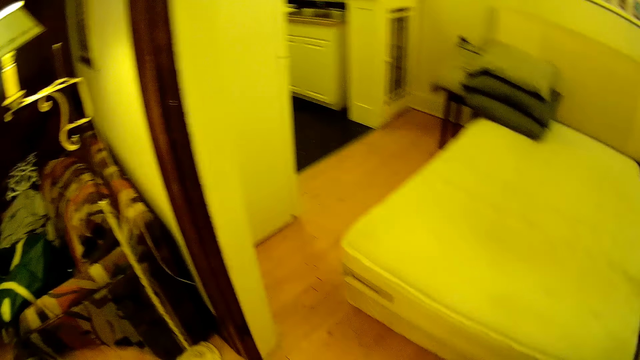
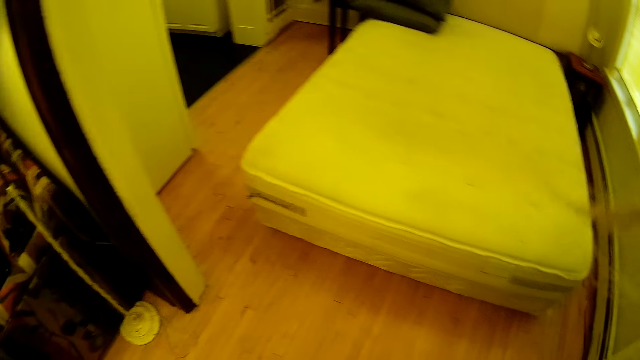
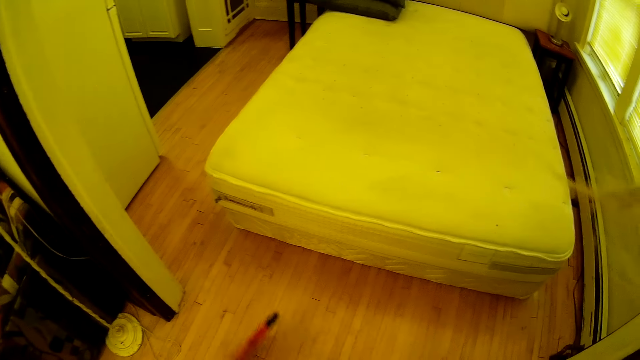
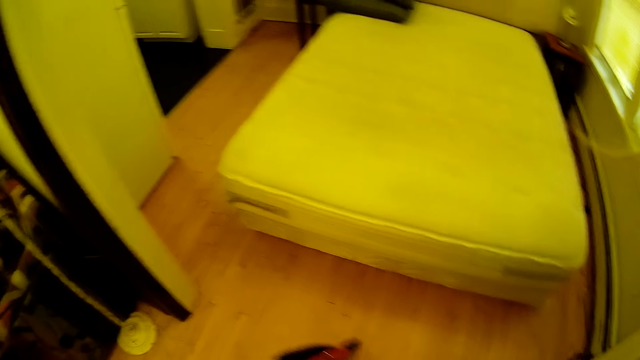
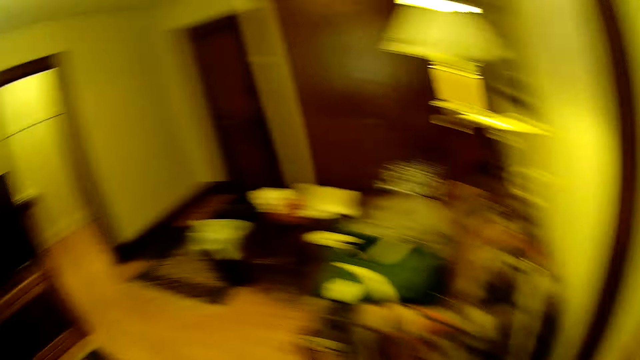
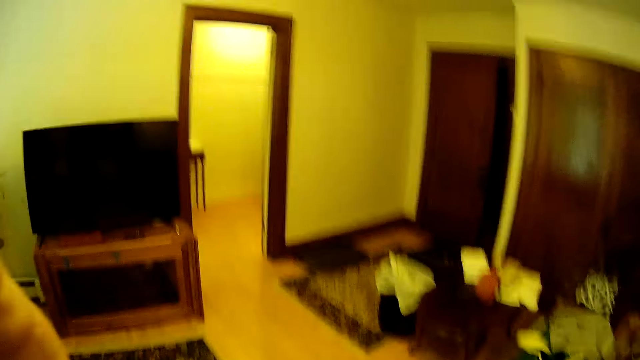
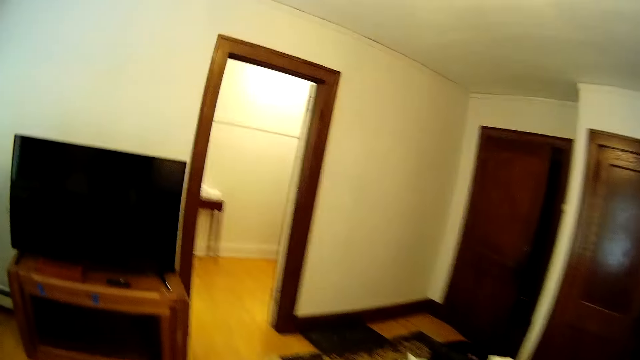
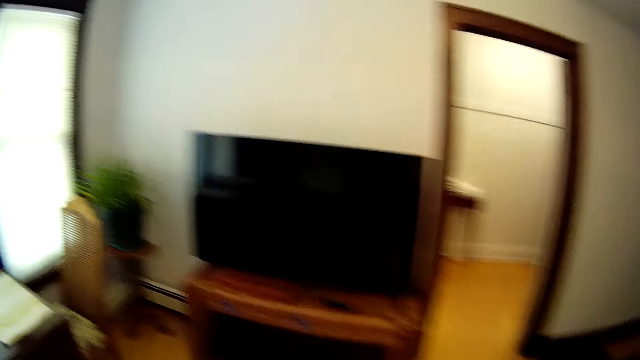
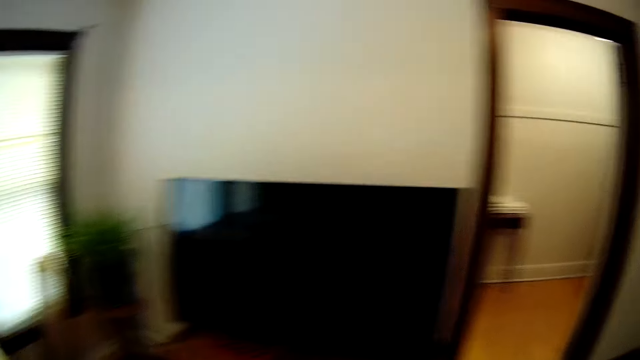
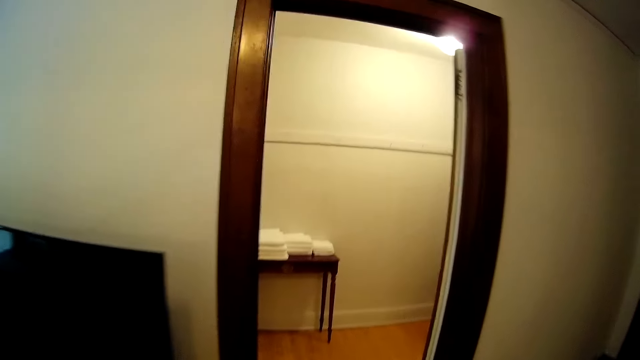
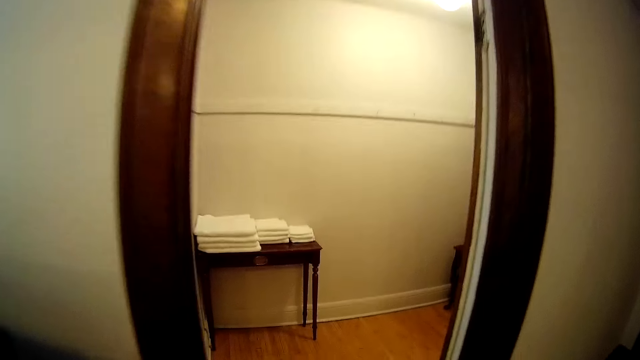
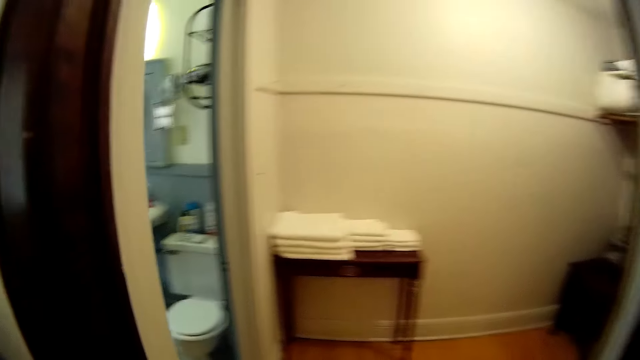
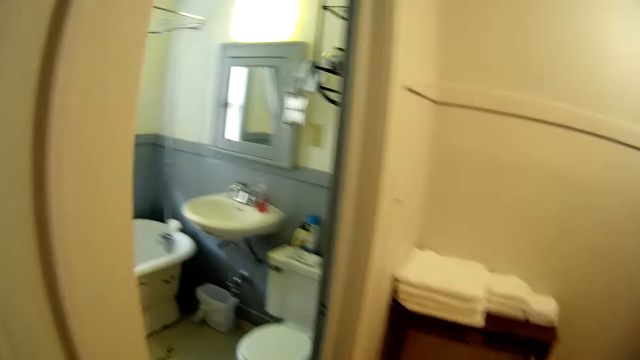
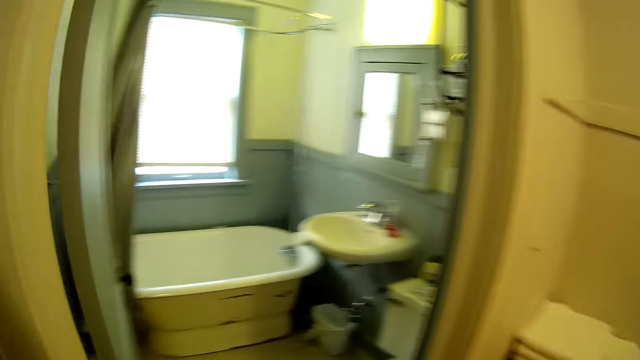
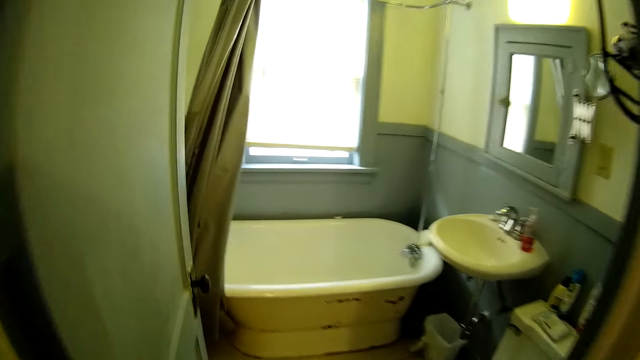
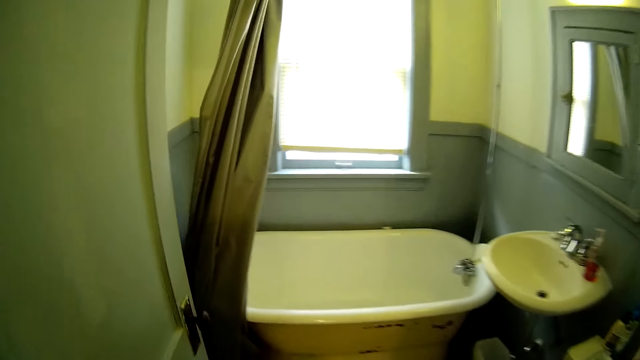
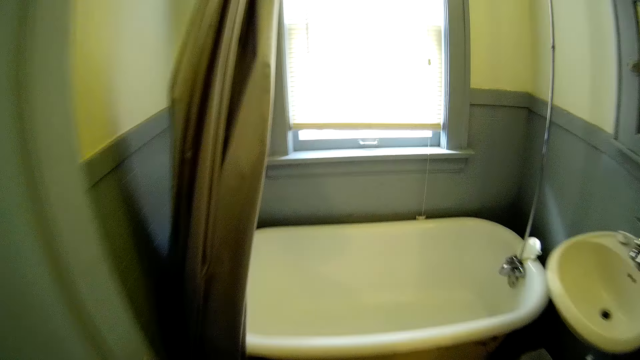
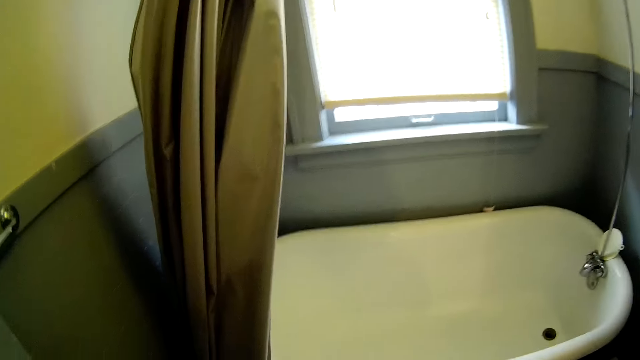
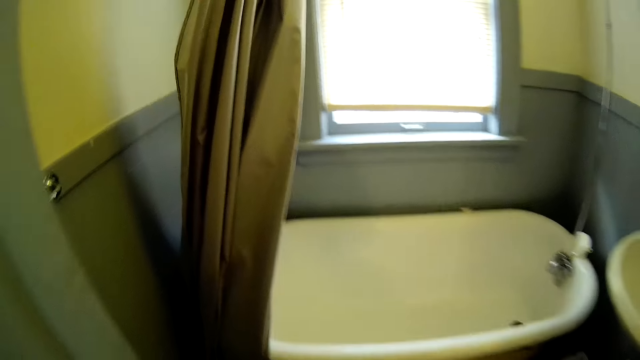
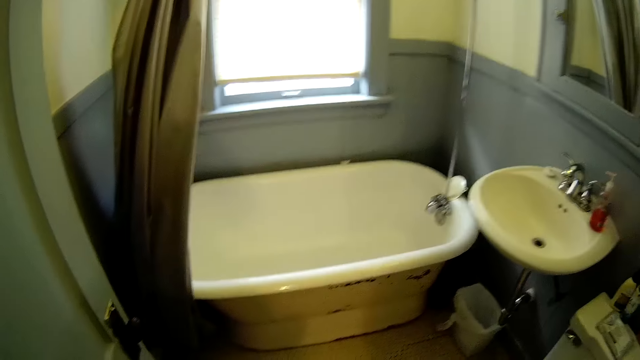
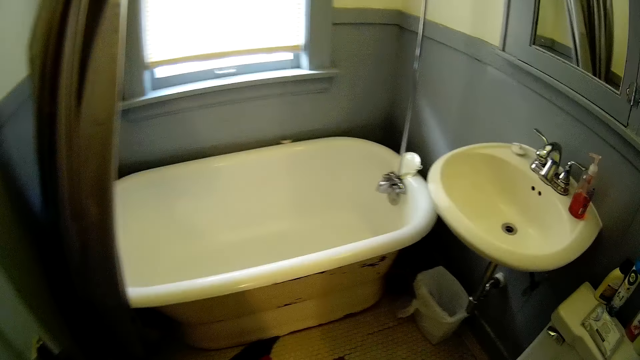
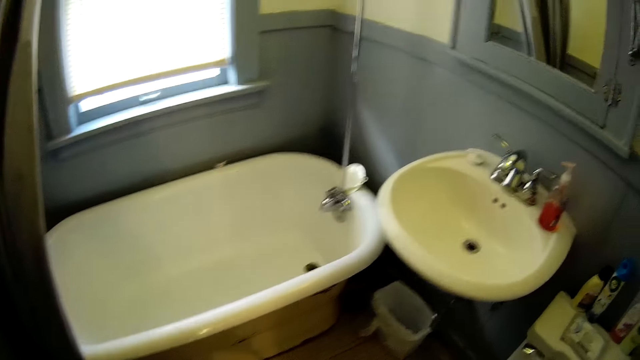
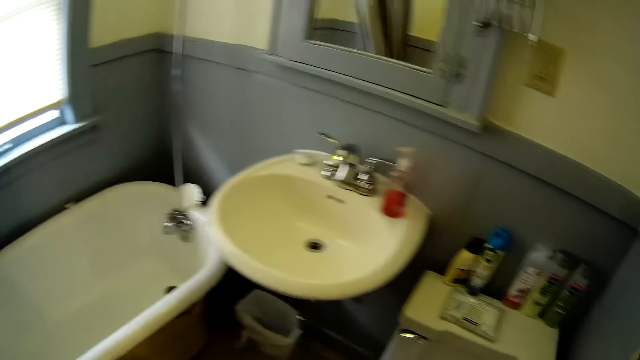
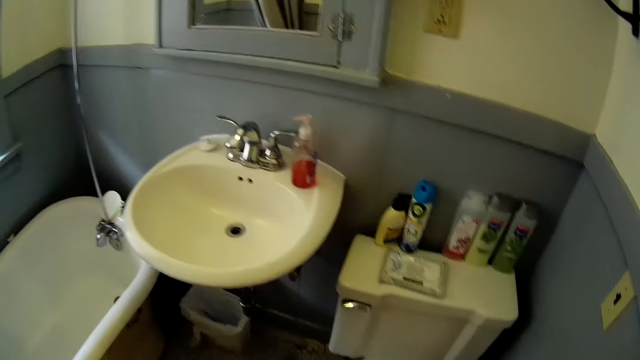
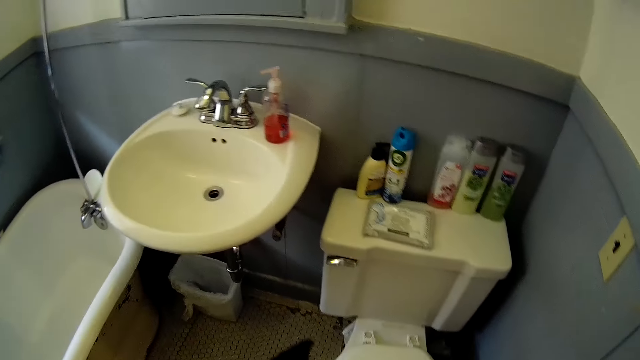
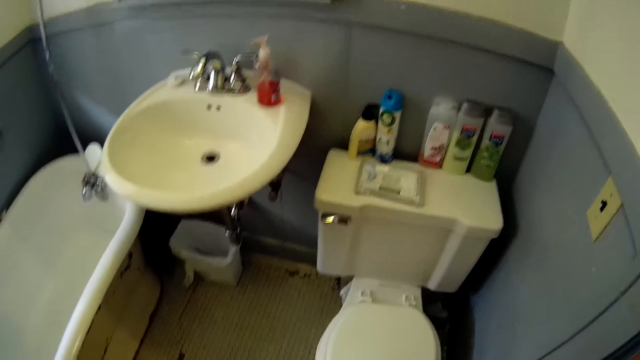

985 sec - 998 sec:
The camera wearer sweeps around in the house. They walk around the house. They walk into the bathroom. They sweep the bathroom.

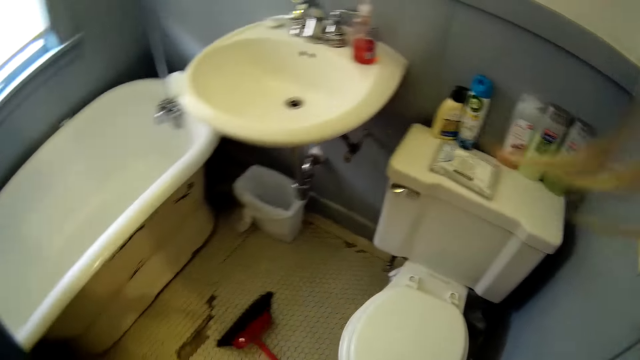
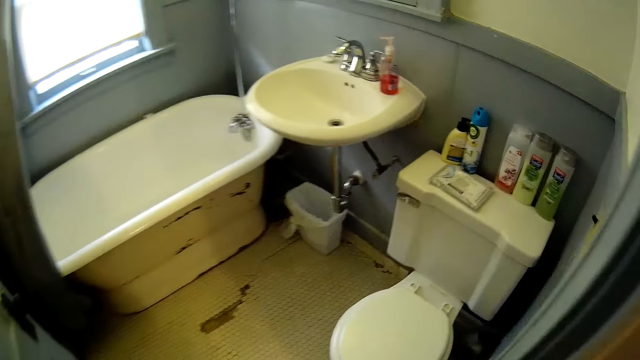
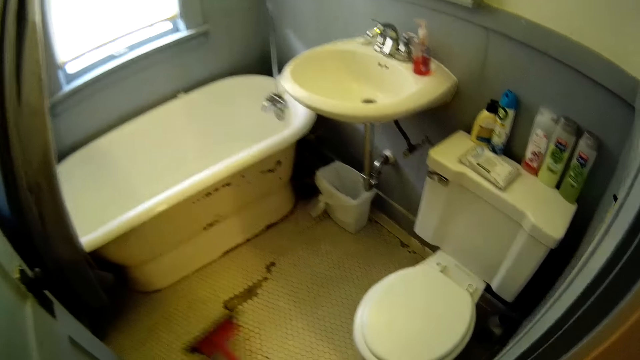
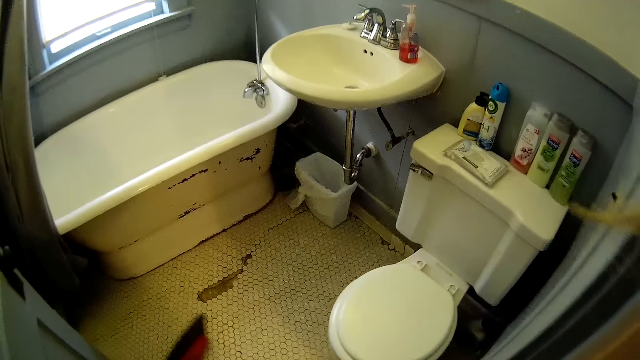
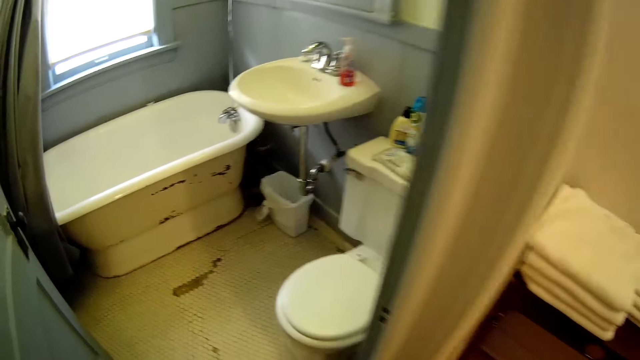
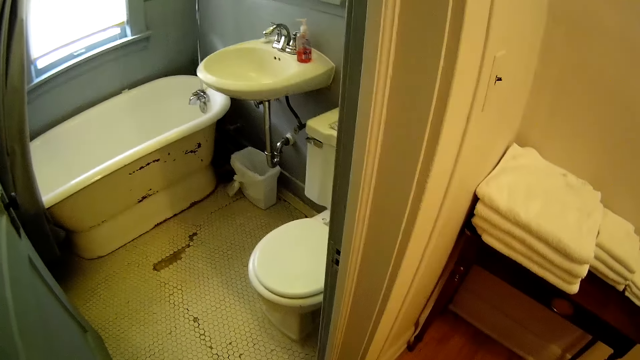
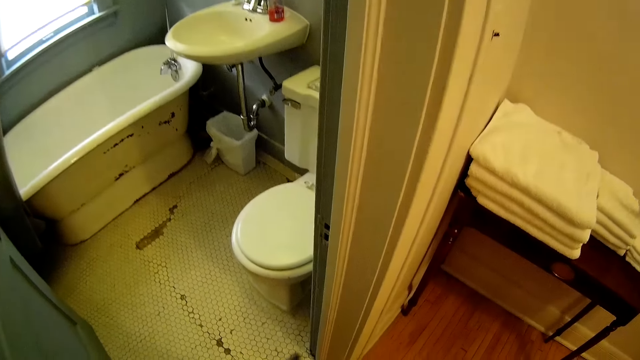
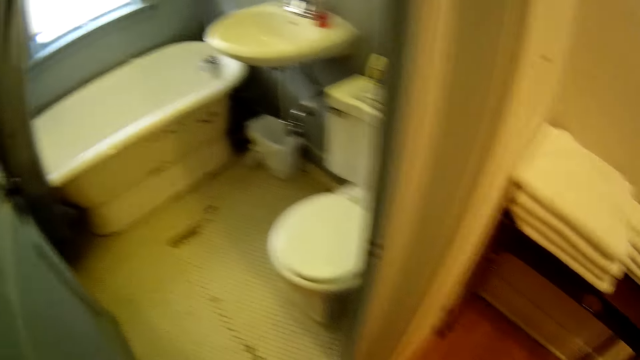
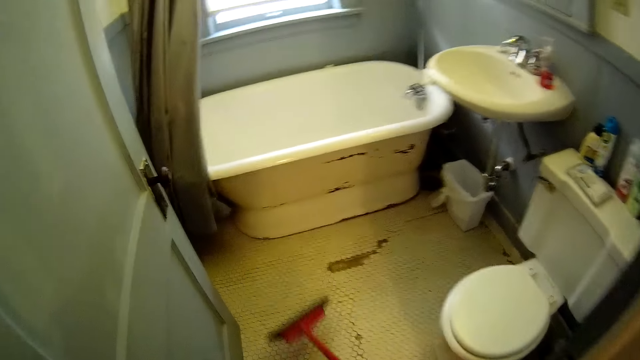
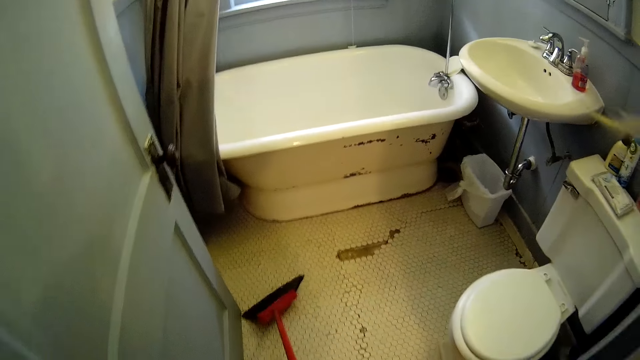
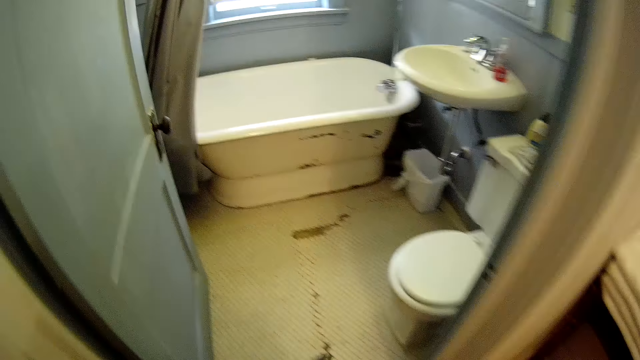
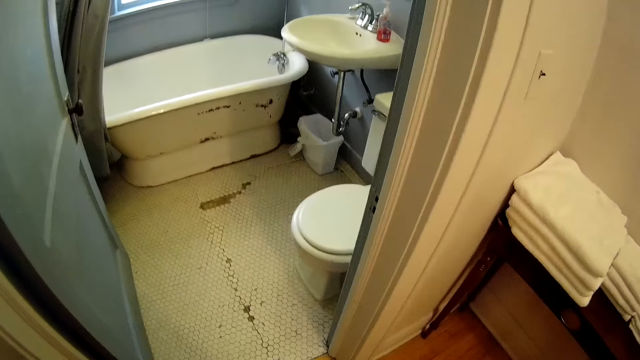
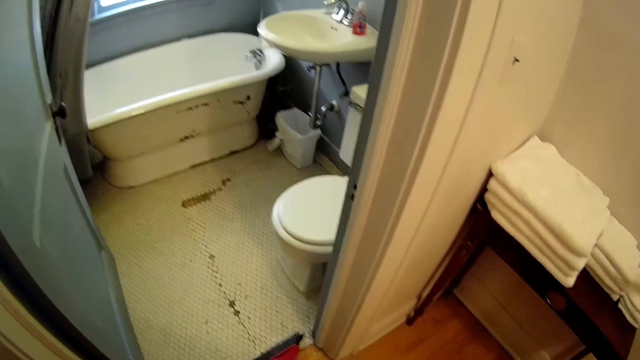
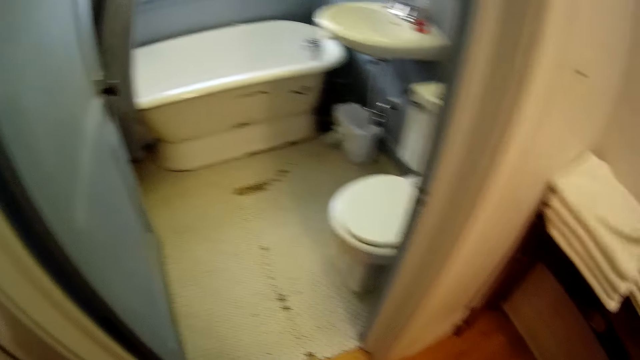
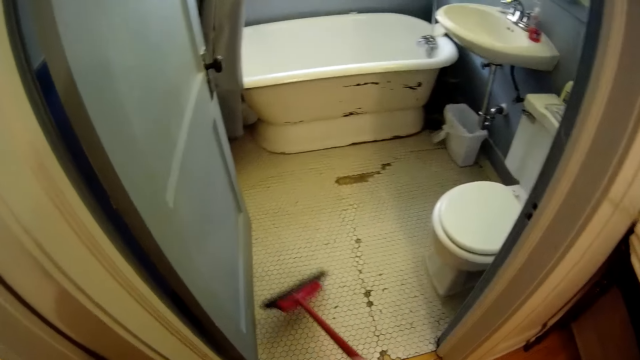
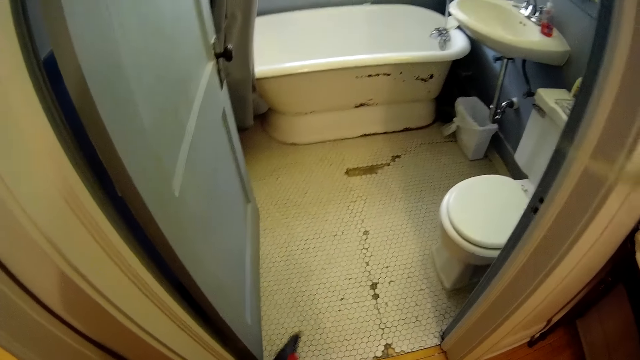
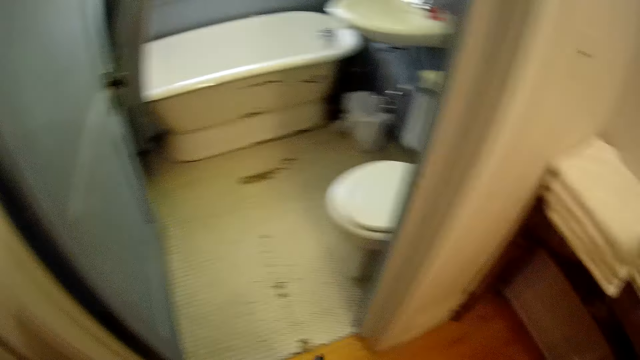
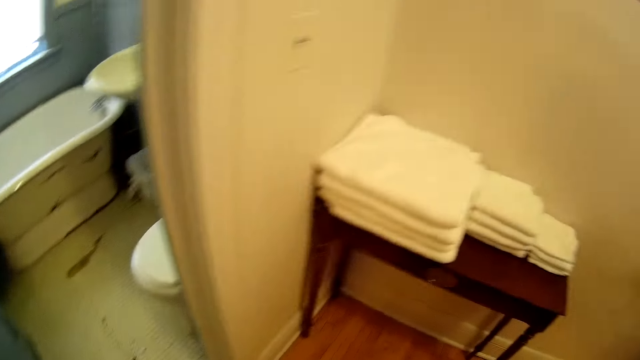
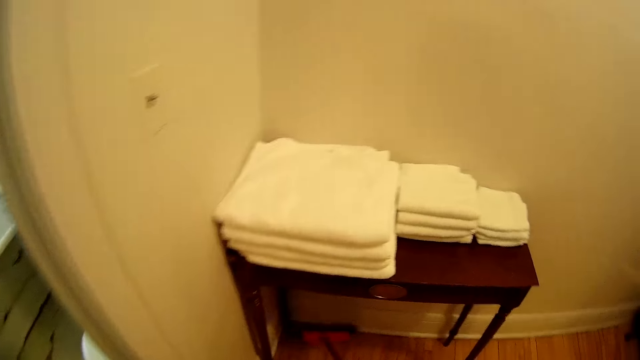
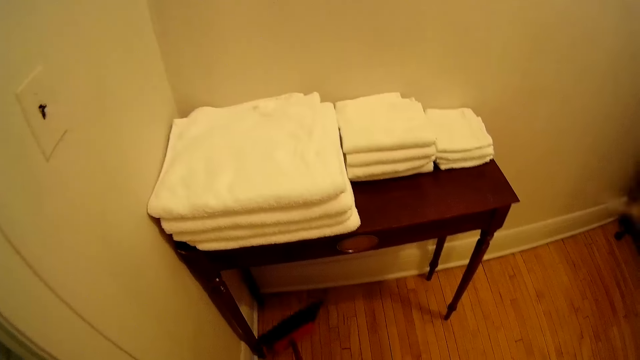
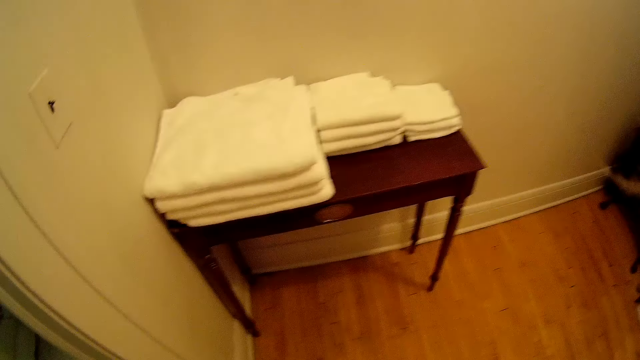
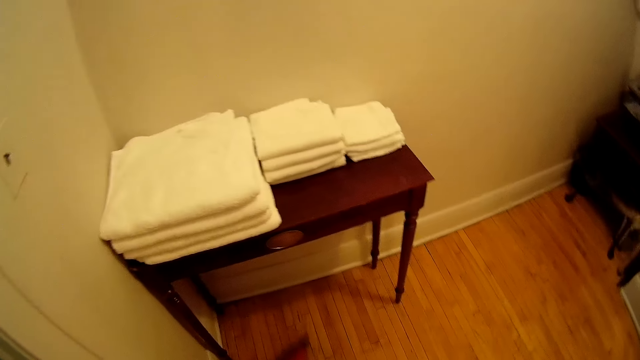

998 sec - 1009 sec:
The camera wearer sweeps in the bathroom.
